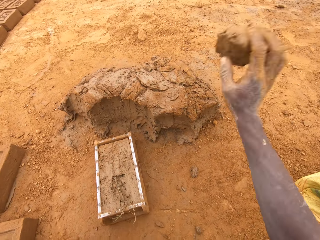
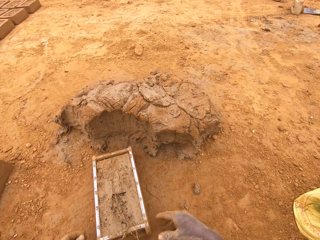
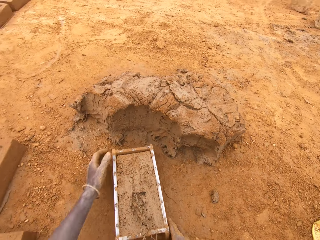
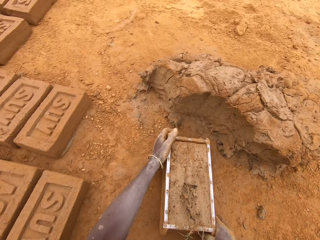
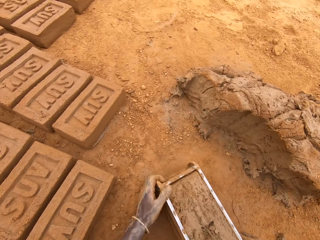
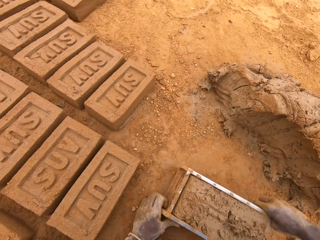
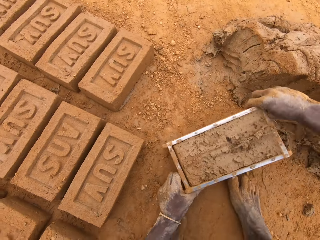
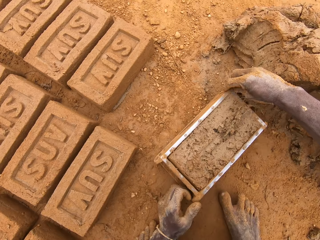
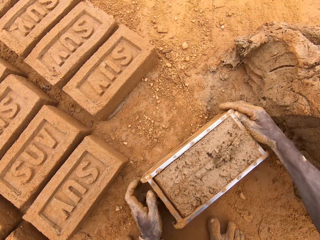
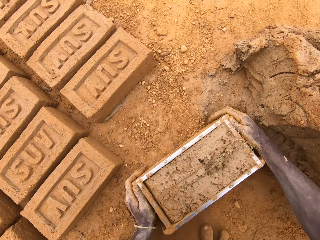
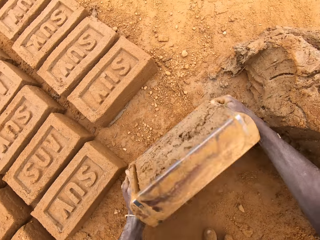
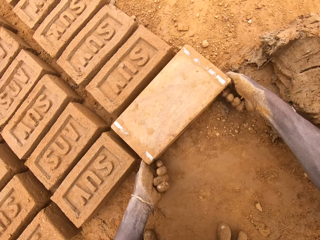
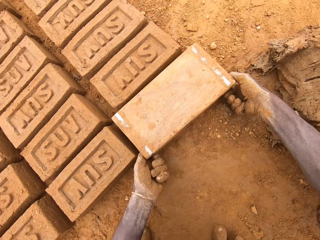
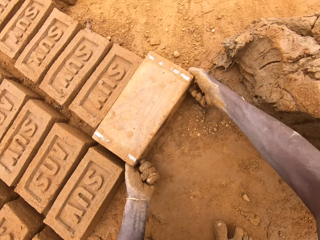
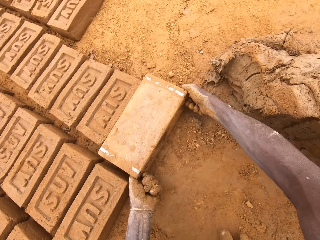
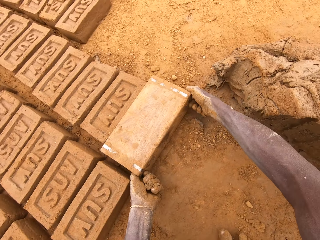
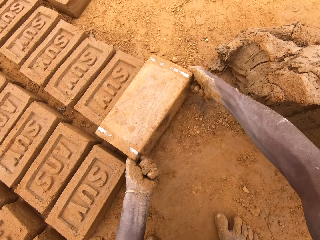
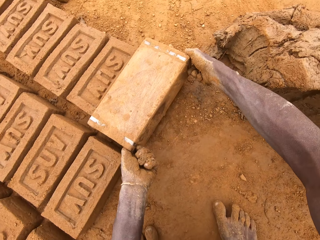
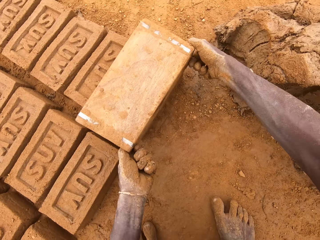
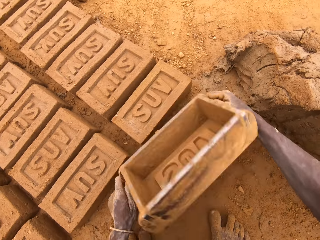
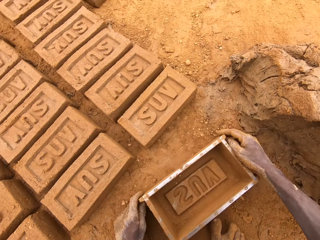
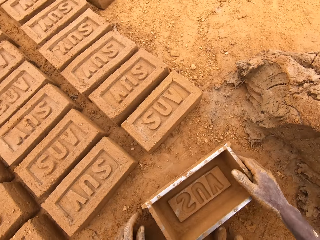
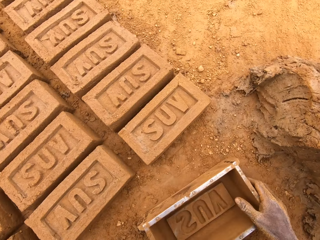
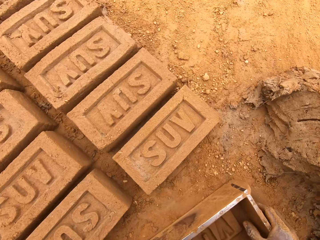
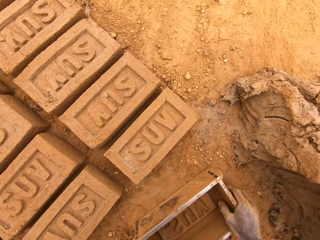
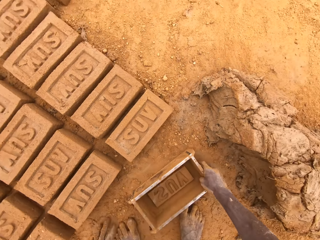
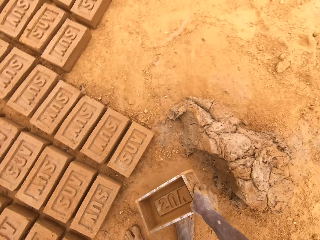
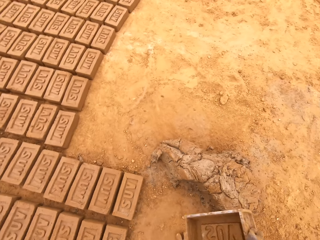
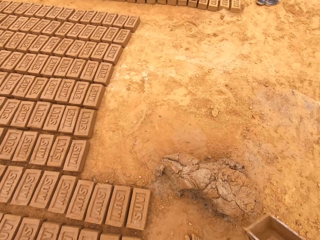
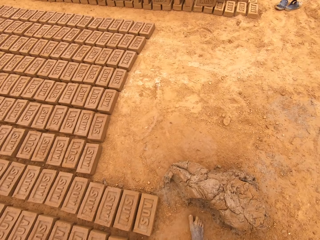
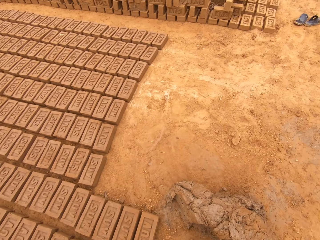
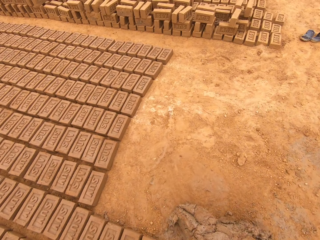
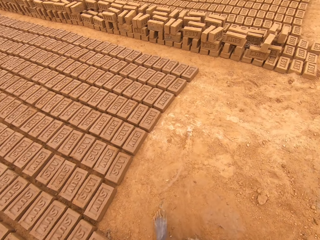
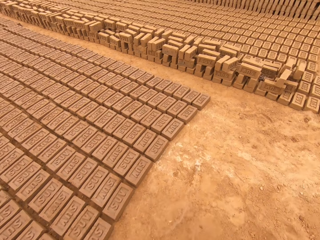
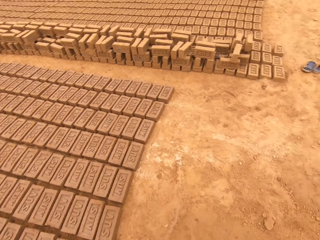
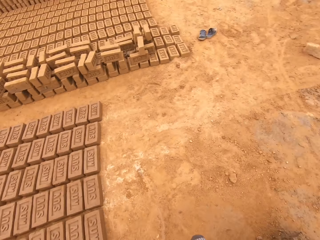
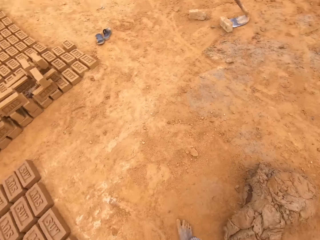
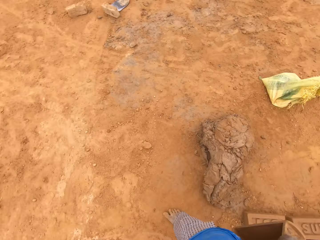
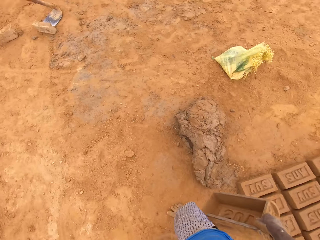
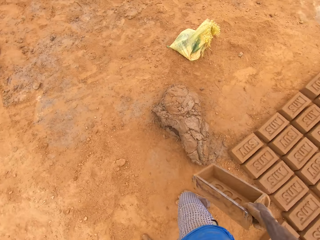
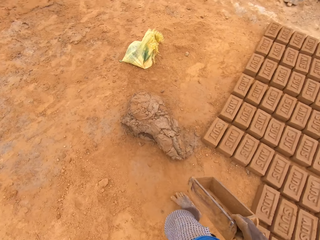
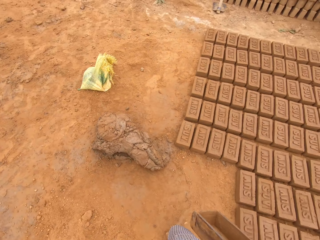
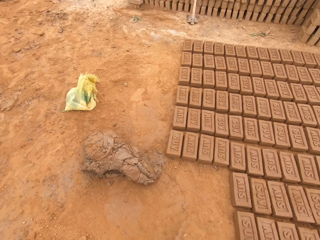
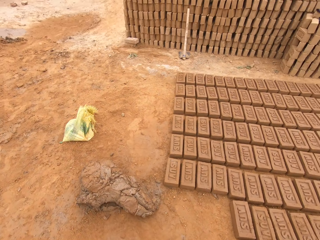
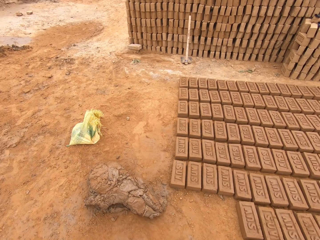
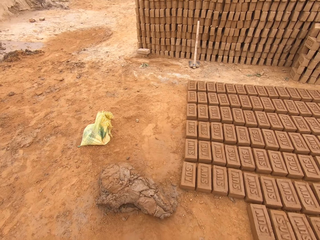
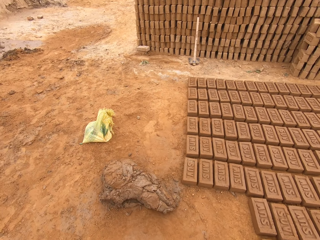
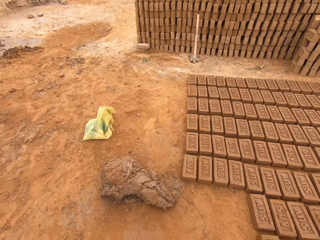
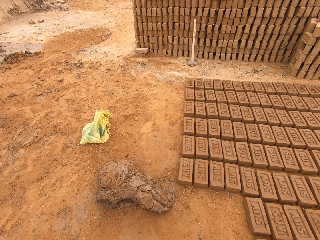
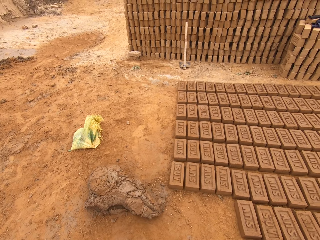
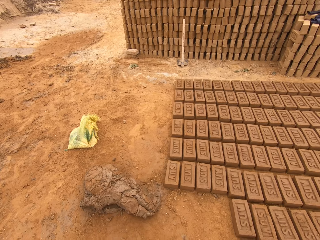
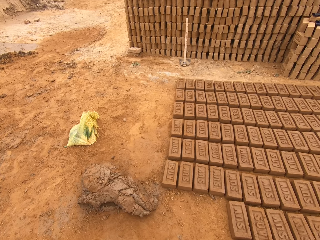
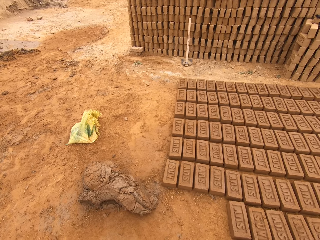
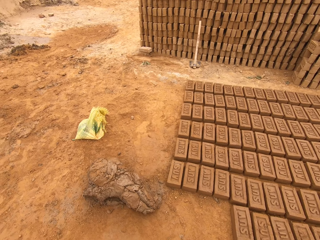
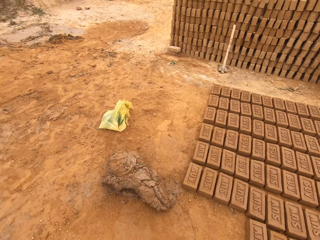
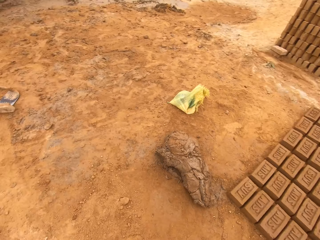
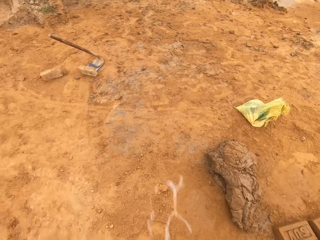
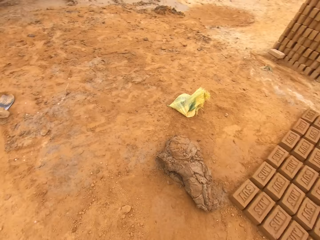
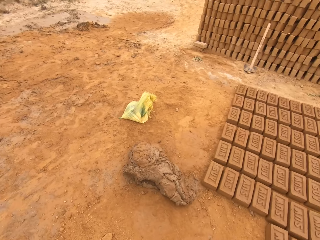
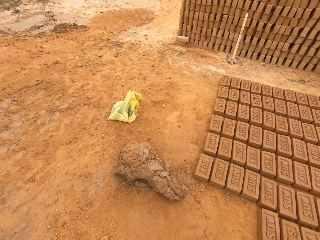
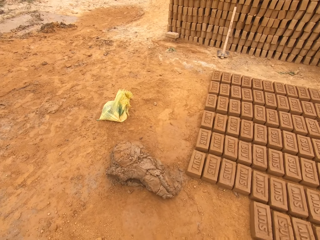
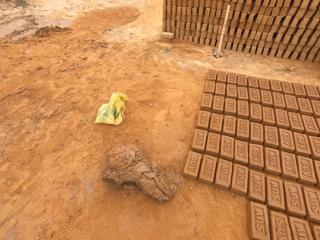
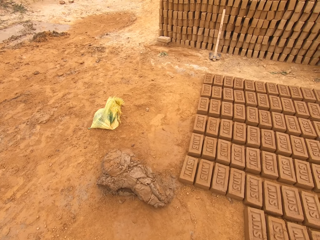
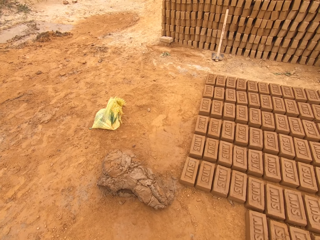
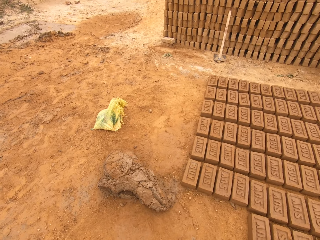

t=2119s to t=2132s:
The camera wearer throws mud on a heap of mud. They move the box and put a brick on the ground from the brick mould. They look around, turn around and look around.

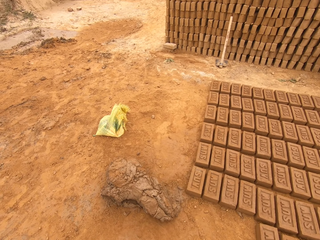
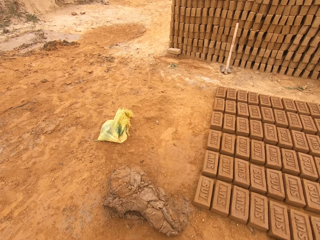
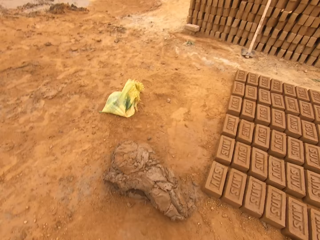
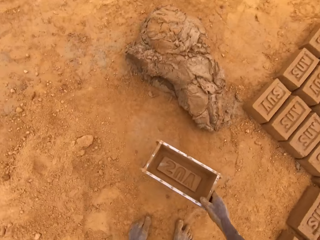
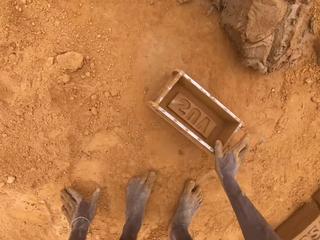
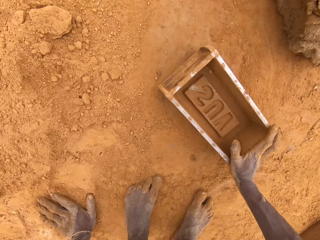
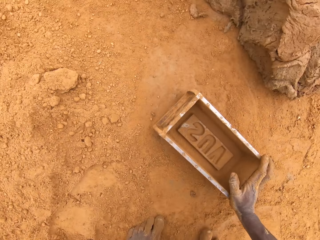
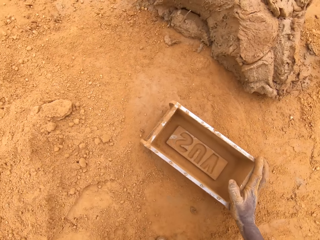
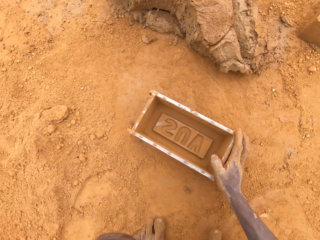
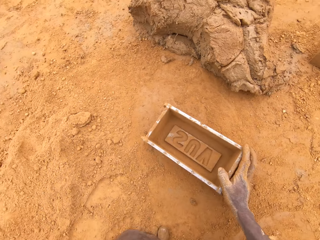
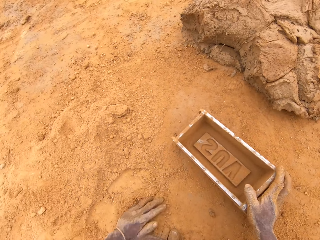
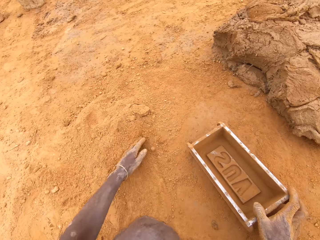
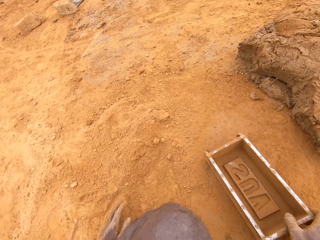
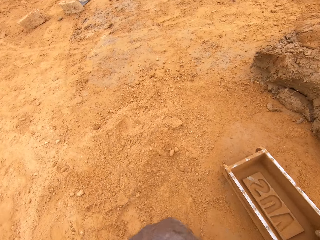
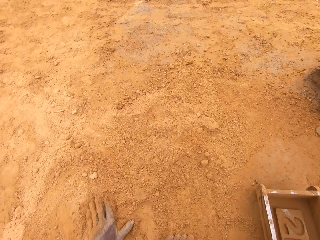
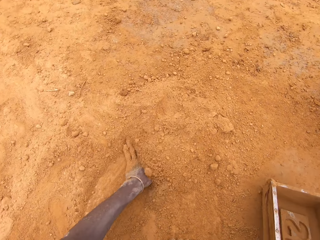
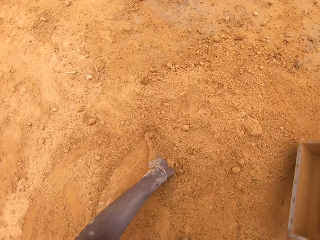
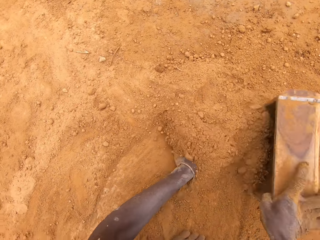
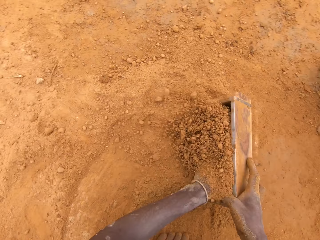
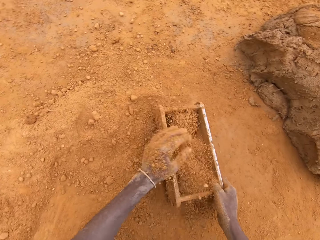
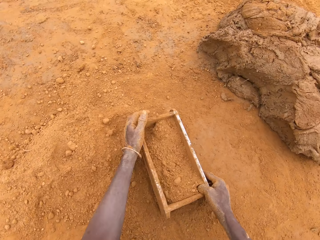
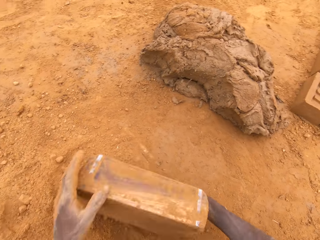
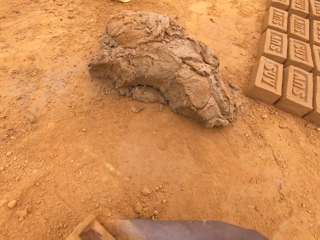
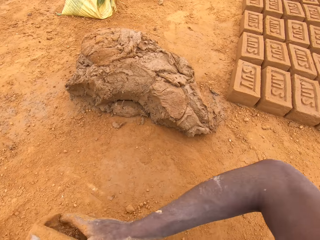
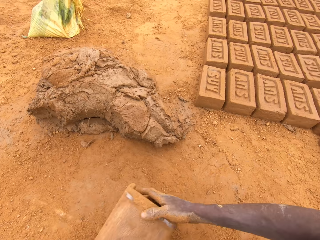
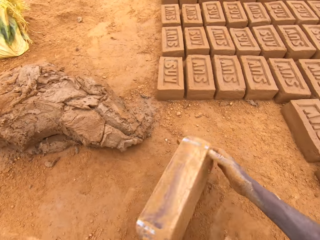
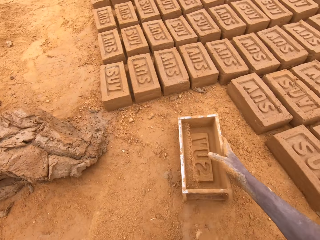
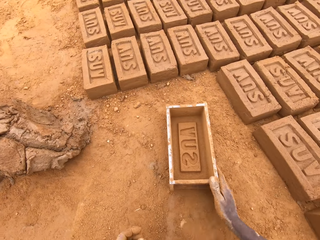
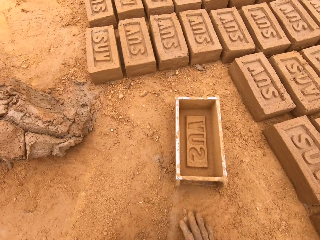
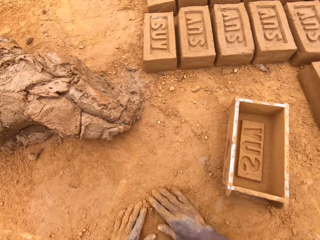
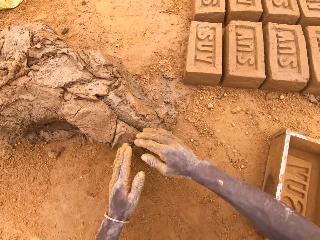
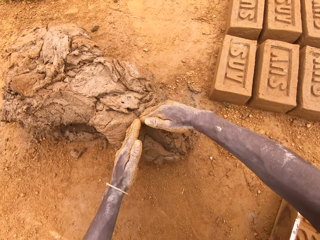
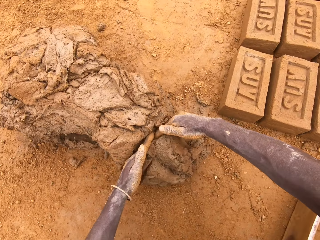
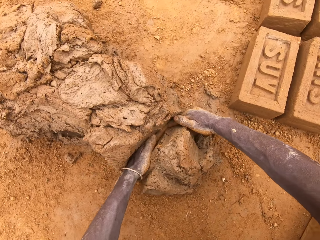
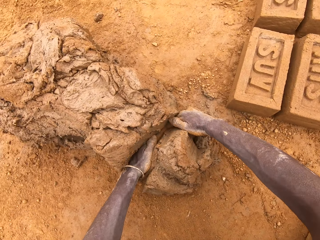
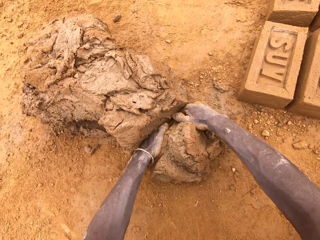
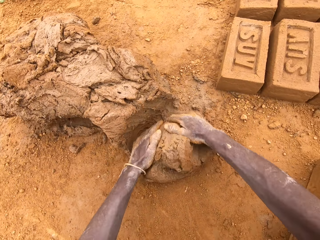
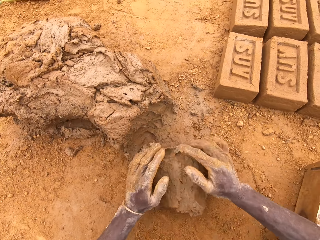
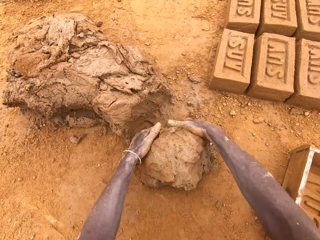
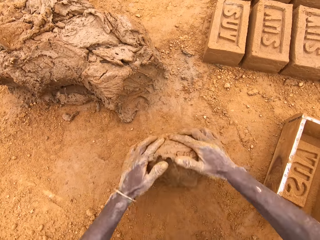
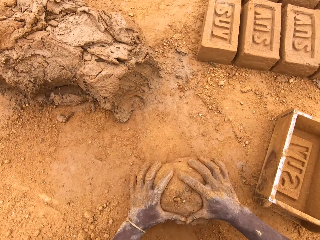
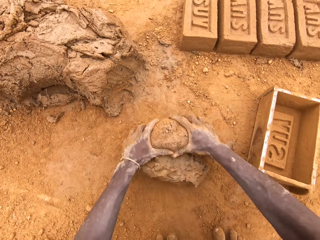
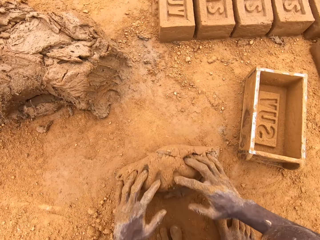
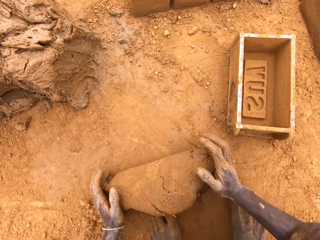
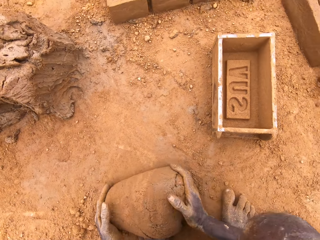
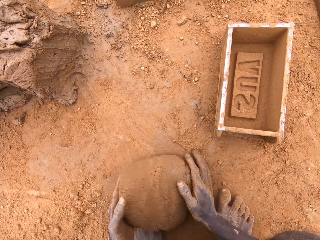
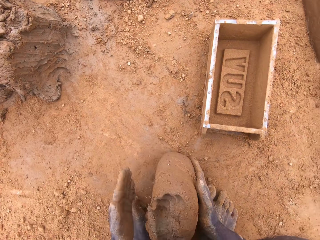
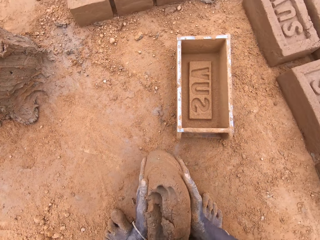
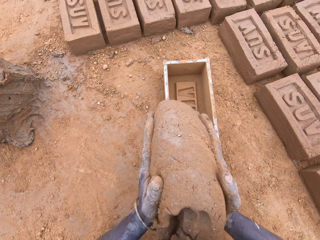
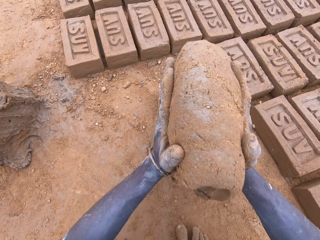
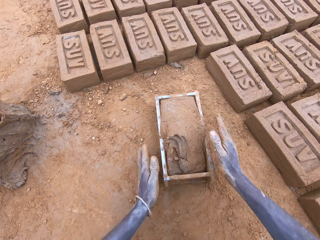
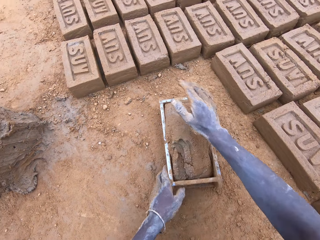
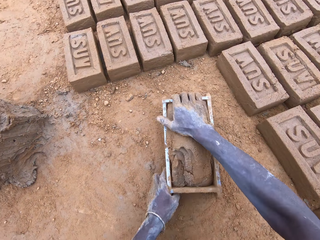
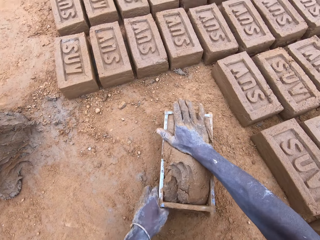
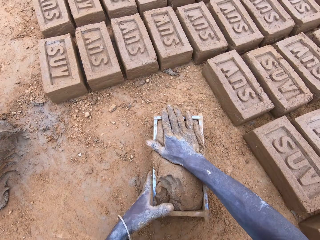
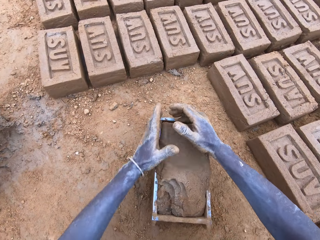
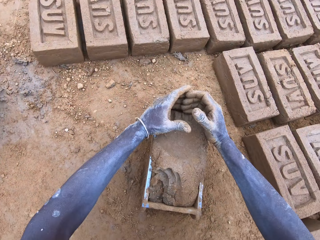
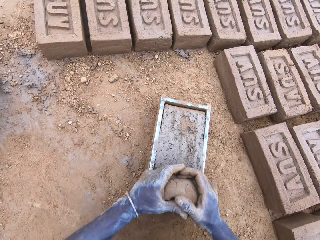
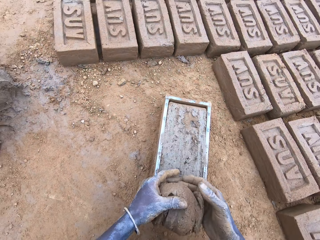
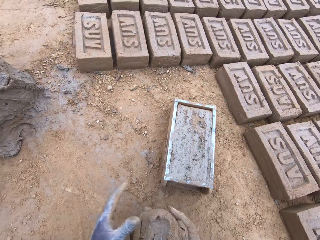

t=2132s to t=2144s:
The camera wearer puts a brick mould or box on the ground. He moves sand on the ground with his hand. He puts the sand in the brick mould and pours the sand on the ground from the brick mould. He moves the box. He cuts mud on the heap of mud. He scoops clay with his hands. He moulds the mud on the ground. He puts the mud in the brick mould, presses the clay, cuts the mud in the brick mould and levels the clay in the box.
